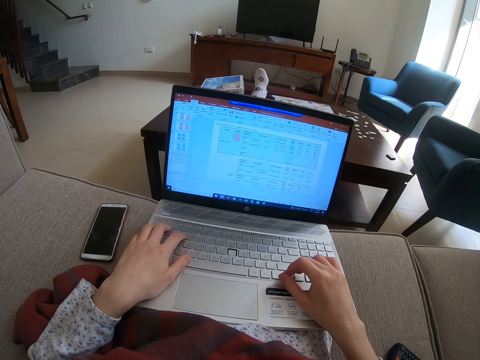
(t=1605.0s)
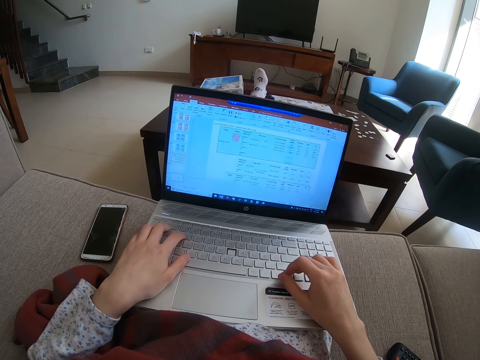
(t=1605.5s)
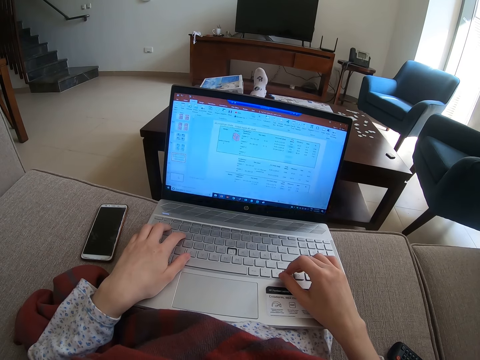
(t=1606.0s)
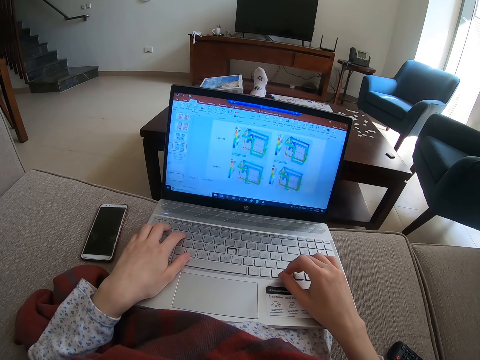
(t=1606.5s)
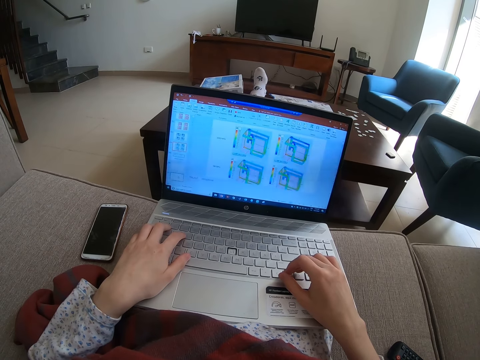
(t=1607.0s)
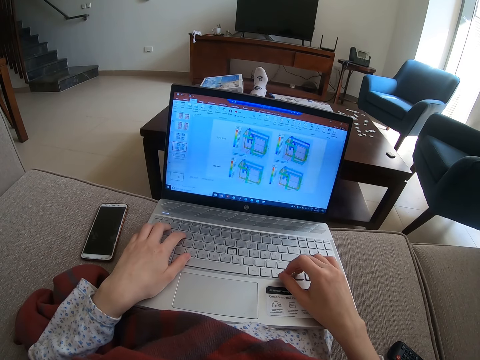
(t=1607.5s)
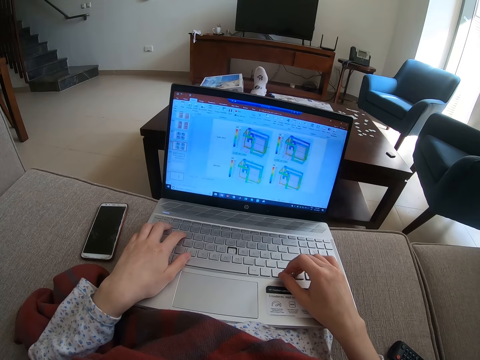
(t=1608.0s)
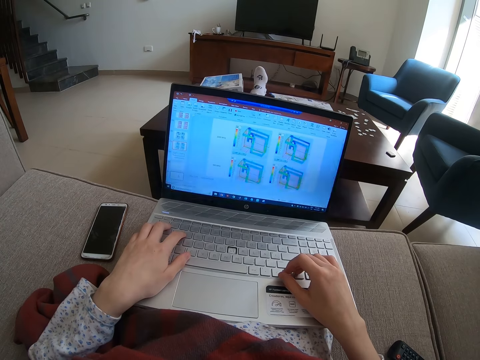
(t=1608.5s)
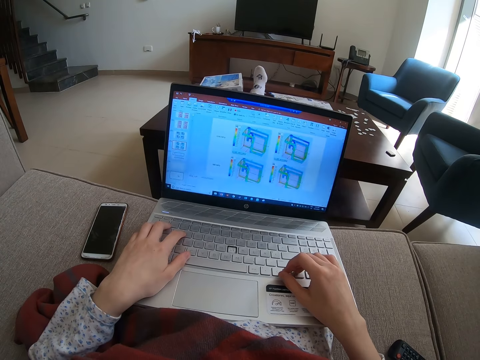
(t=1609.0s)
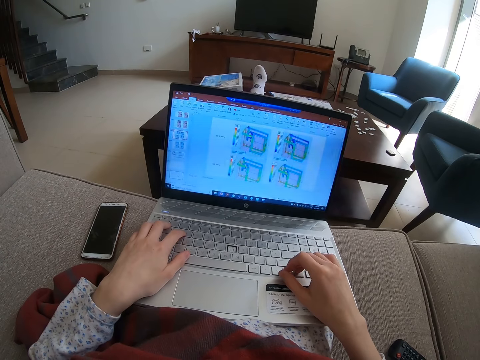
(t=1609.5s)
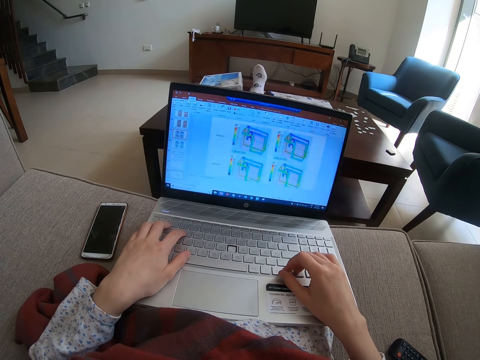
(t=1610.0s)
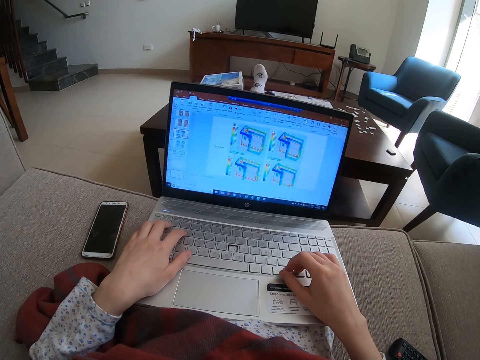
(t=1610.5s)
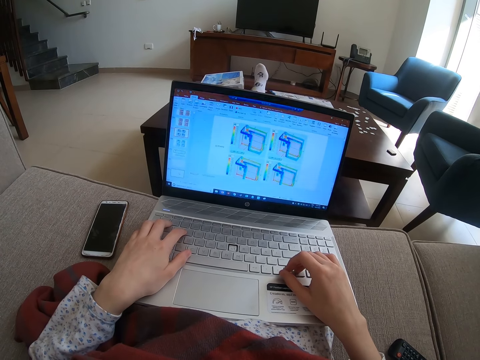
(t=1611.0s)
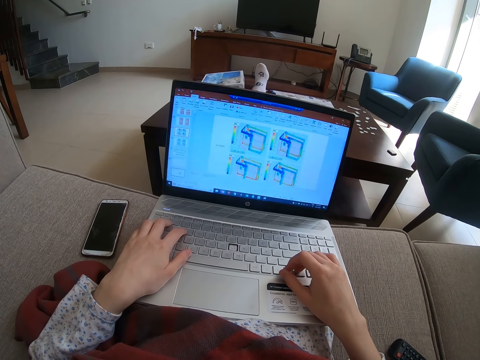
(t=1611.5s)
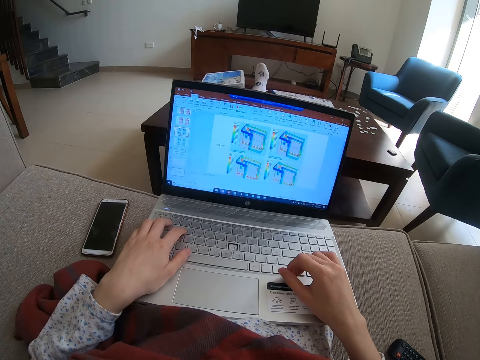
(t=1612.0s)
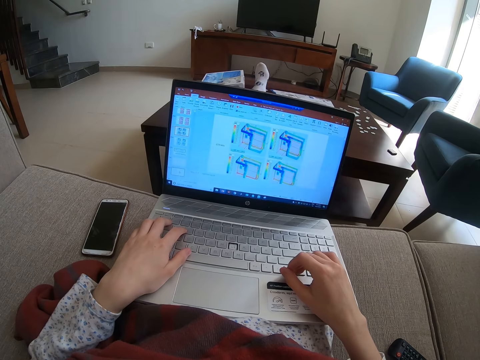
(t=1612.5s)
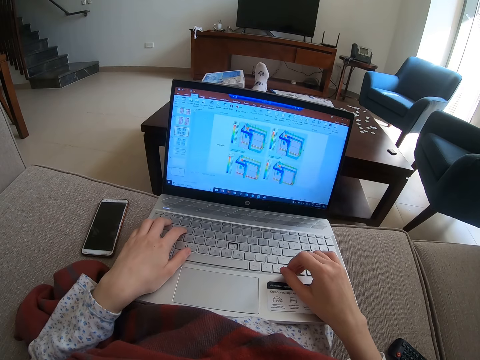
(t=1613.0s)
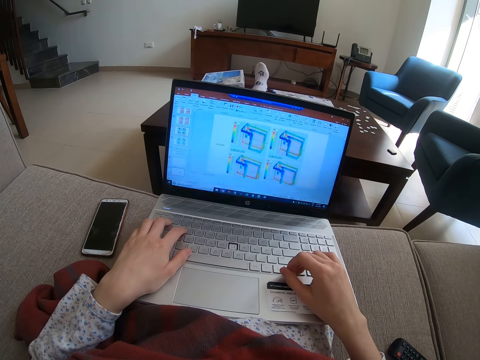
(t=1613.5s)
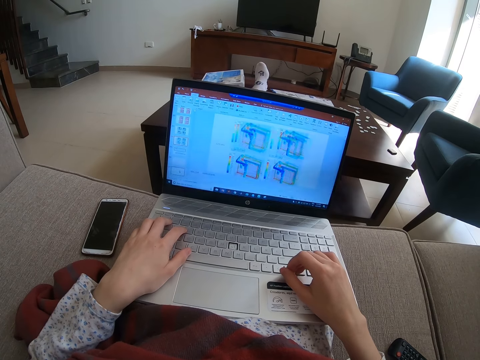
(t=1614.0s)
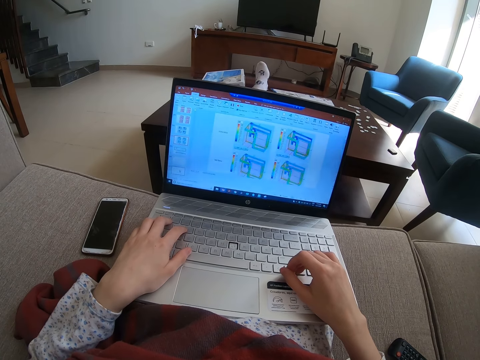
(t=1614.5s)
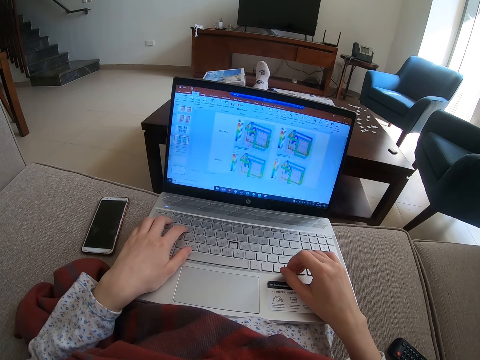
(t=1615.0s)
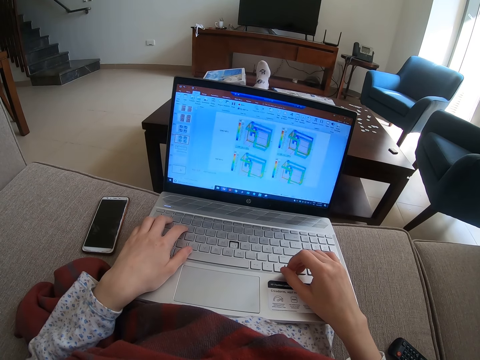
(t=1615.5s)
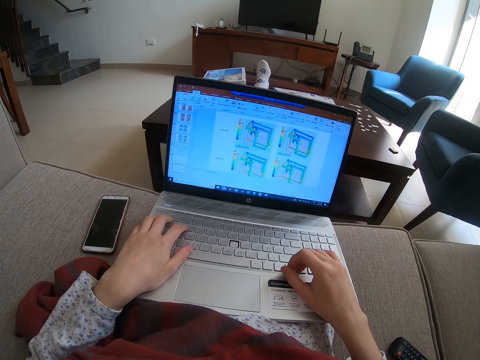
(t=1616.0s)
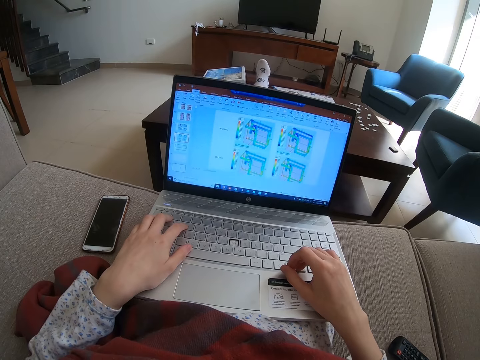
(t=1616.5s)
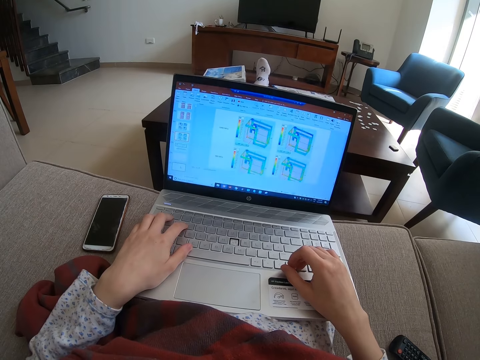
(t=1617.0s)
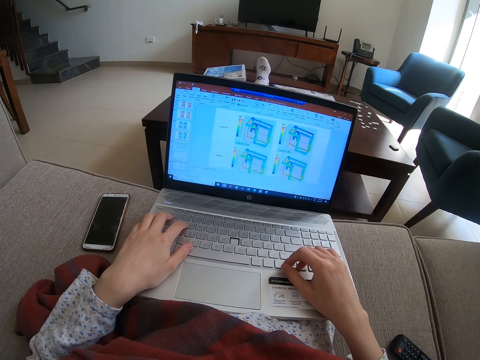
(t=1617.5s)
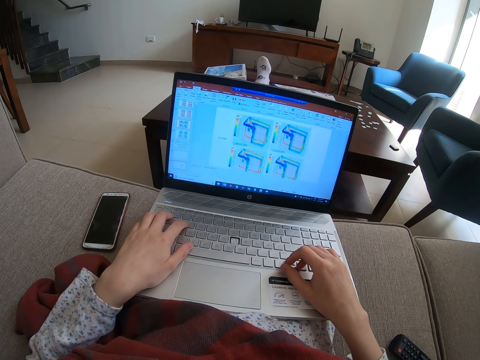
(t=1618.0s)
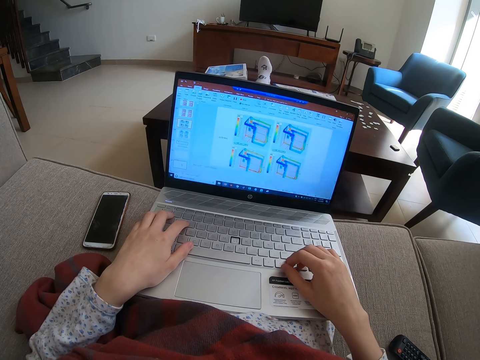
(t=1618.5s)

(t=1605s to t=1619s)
The camera wearer looks at the laptop screen. They touch the laptop keyboard. They look at the laptop screen.

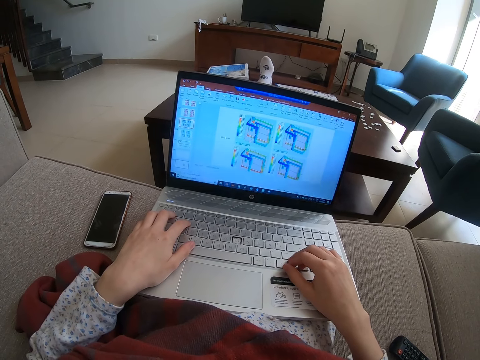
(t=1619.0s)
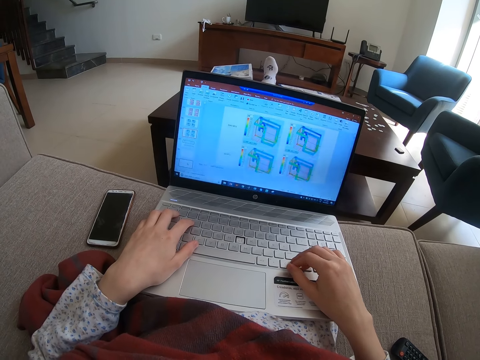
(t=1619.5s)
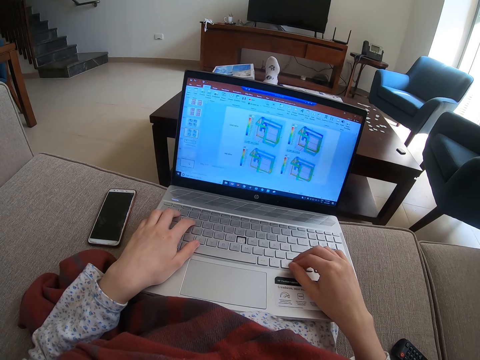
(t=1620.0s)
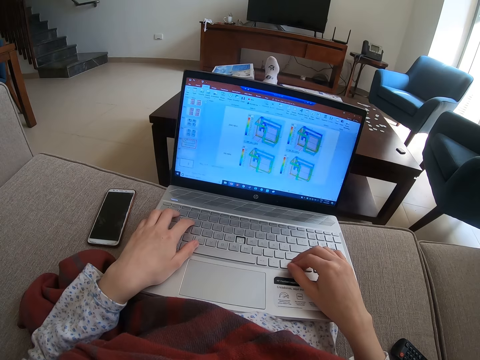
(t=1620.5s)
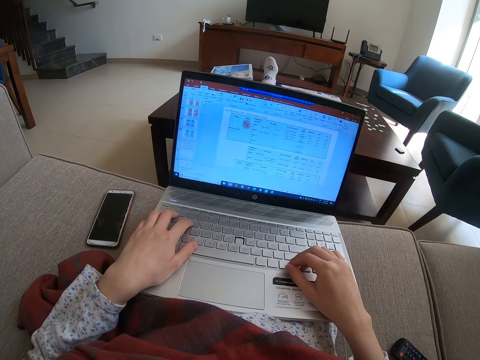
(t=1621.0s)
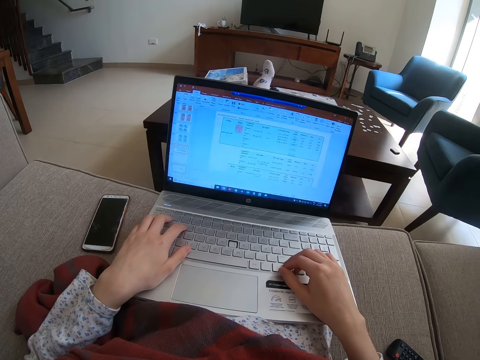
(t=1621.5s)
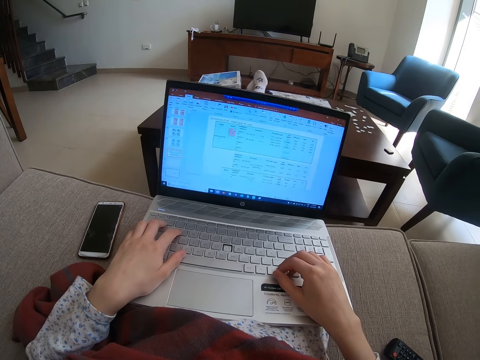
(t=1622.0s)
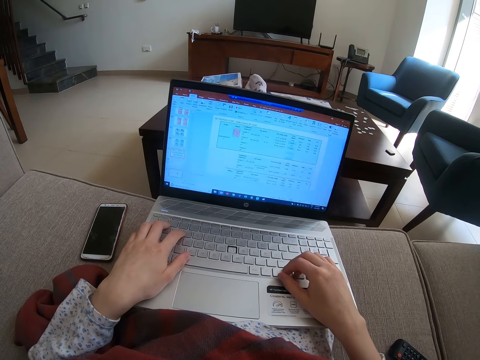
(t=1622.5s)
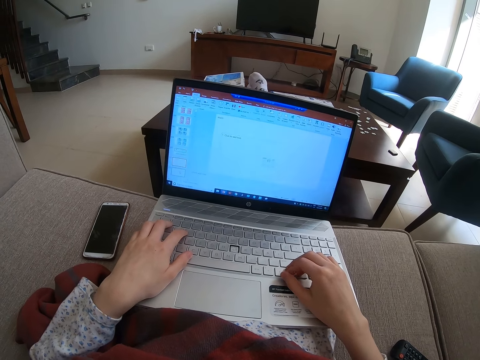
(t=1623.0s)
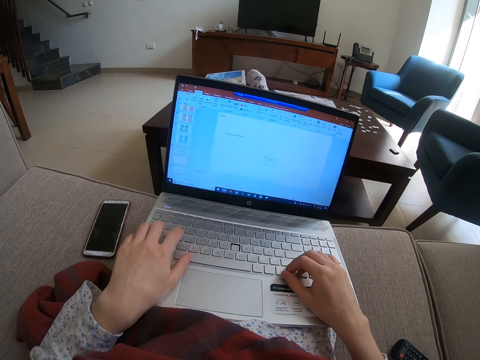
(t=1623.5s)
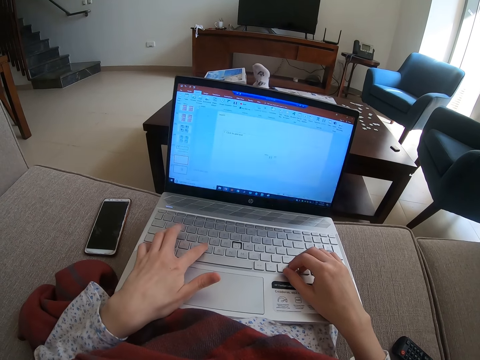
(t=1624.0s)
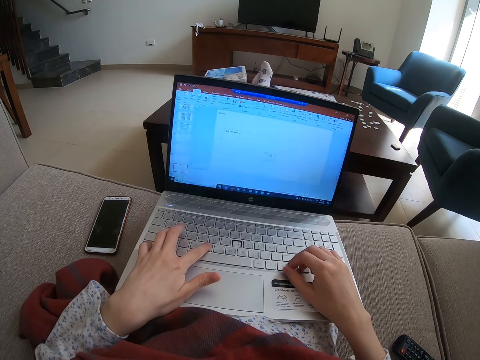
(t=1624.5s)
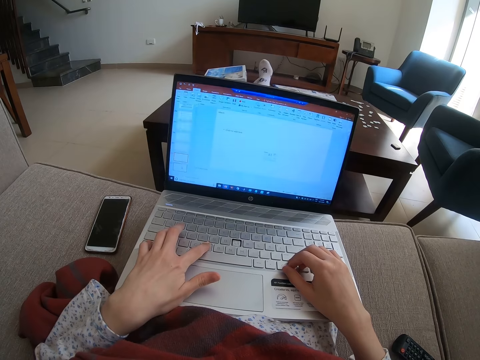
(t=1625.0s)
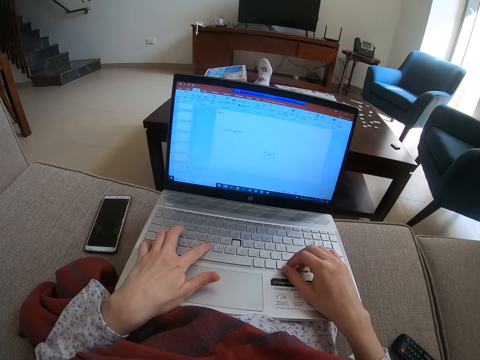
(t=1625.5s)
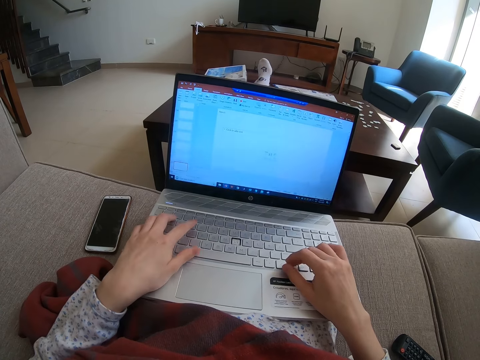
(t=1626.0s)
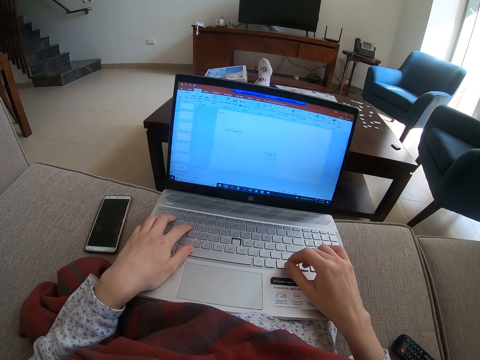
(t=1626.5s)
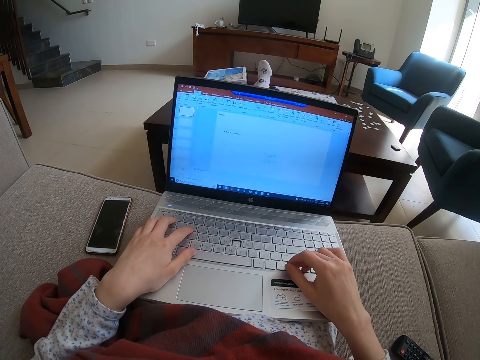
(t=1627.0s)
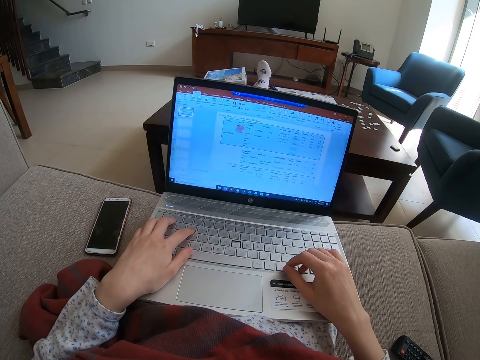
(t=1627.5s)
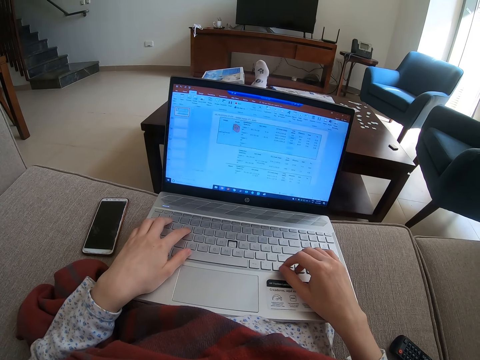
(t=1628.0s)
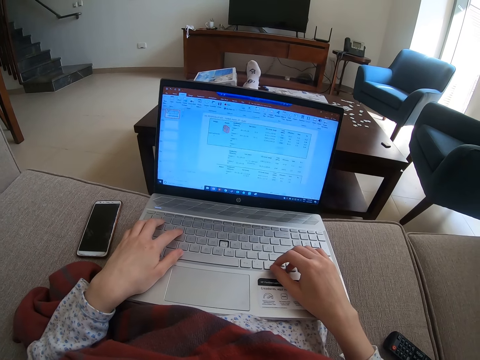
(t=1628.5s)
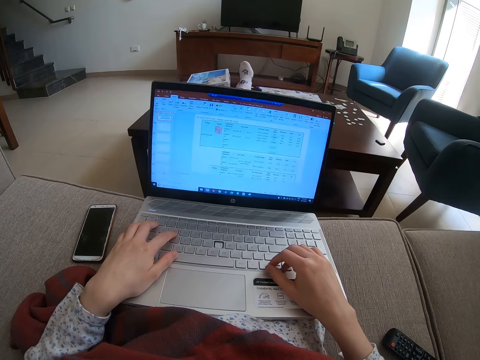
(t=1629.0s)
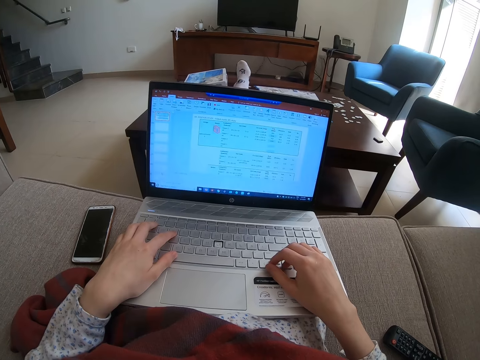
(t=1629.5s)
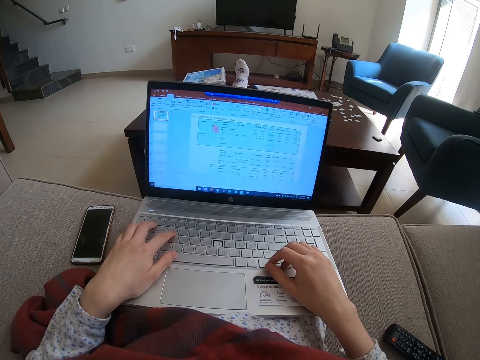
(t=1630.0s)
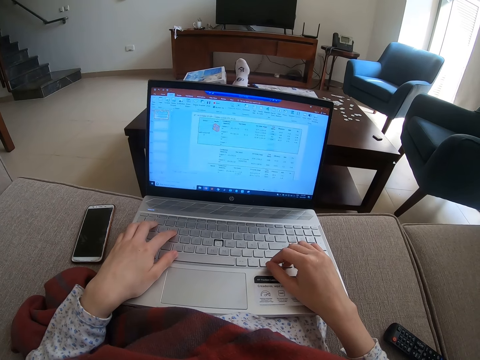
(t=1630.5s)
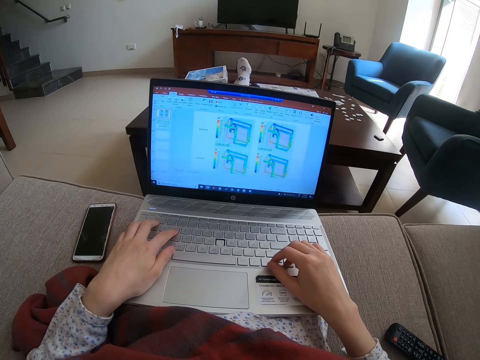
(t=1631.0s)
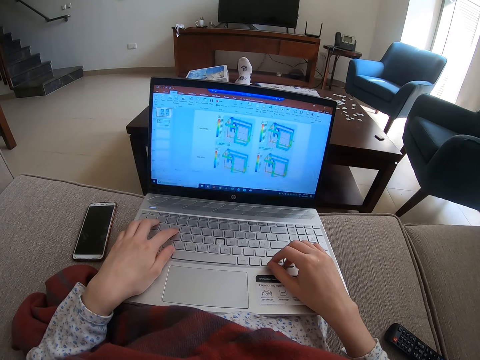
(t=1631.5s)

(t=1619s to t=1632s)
The camera wearer touches the laptop keyboard. They look at the laptop screen. They touch the laptop keyboard. They look at the laptop screen. They touch the laptop keyboard.
